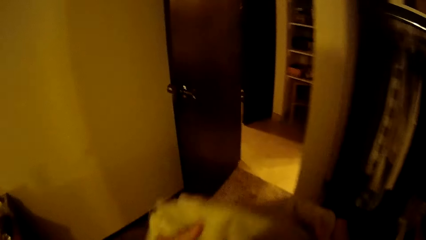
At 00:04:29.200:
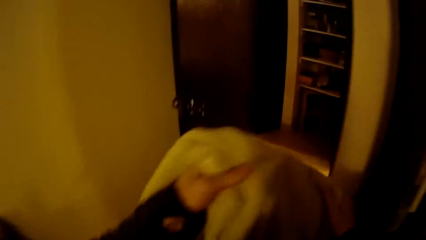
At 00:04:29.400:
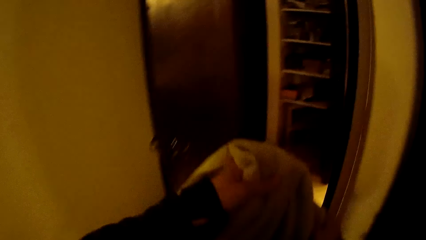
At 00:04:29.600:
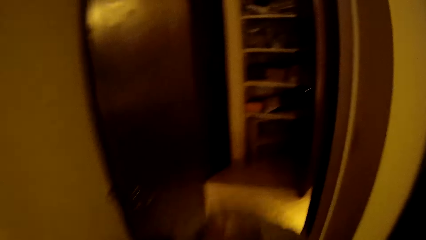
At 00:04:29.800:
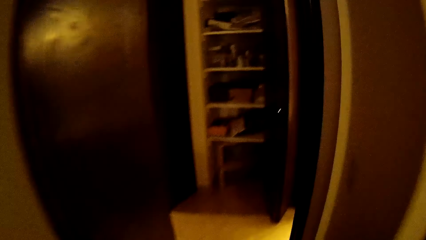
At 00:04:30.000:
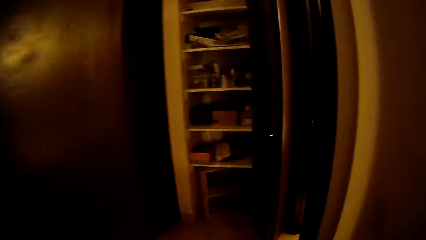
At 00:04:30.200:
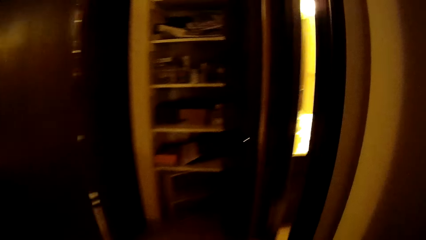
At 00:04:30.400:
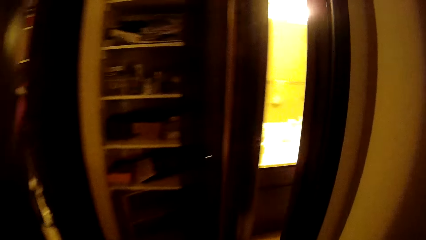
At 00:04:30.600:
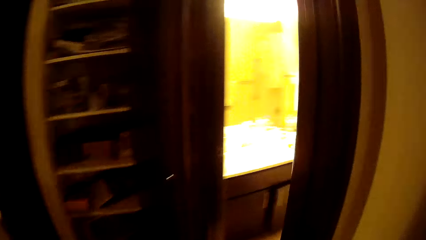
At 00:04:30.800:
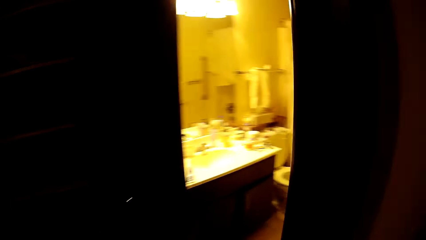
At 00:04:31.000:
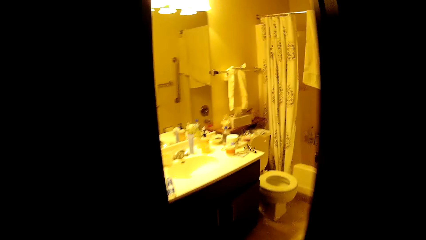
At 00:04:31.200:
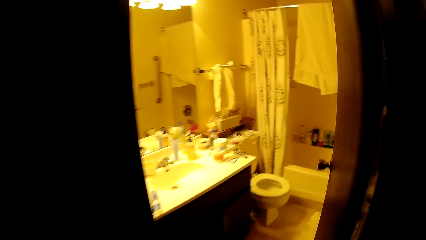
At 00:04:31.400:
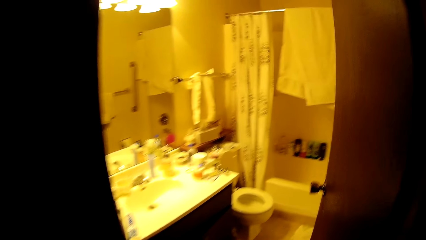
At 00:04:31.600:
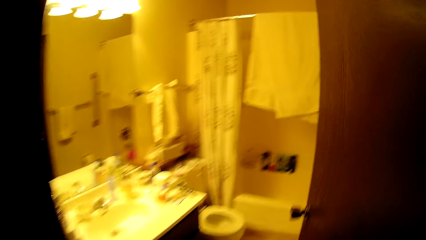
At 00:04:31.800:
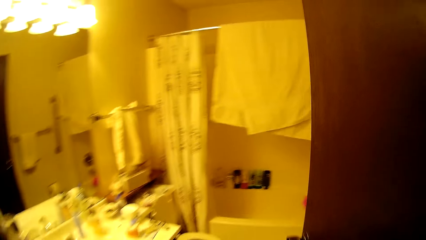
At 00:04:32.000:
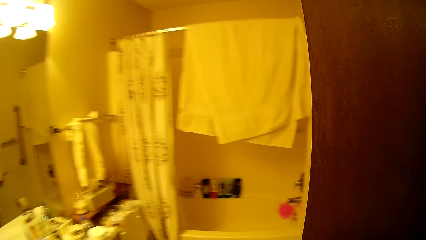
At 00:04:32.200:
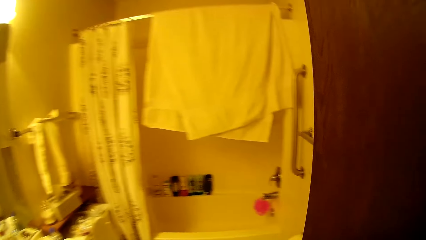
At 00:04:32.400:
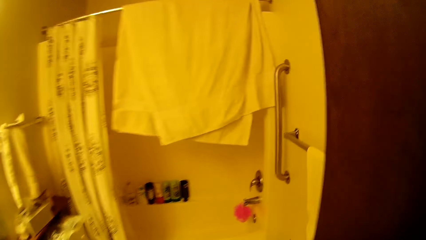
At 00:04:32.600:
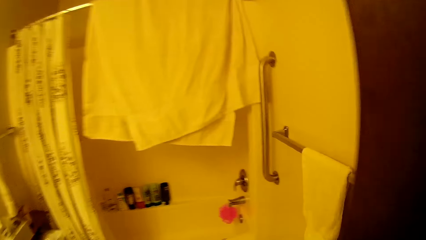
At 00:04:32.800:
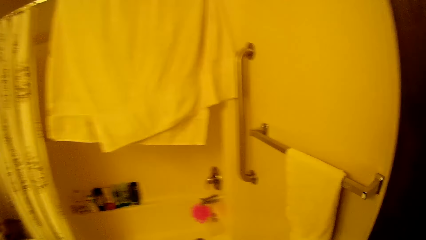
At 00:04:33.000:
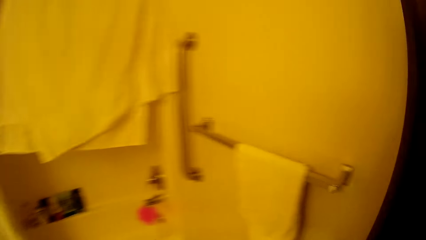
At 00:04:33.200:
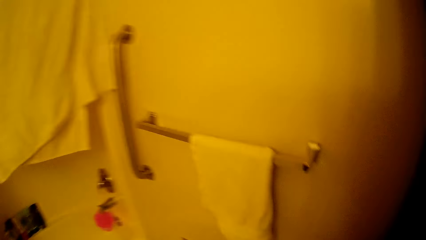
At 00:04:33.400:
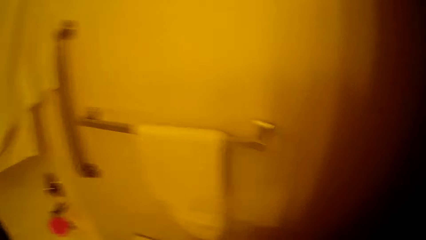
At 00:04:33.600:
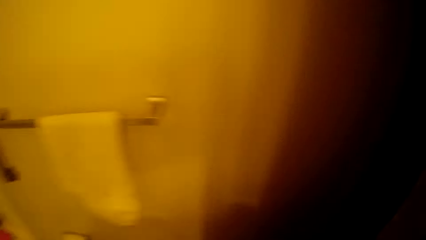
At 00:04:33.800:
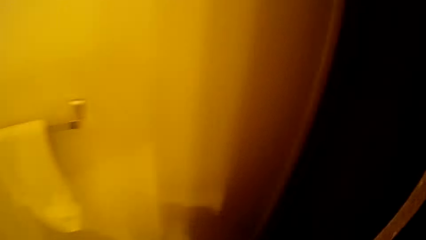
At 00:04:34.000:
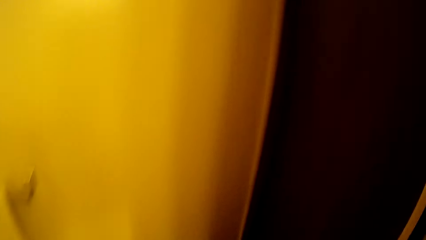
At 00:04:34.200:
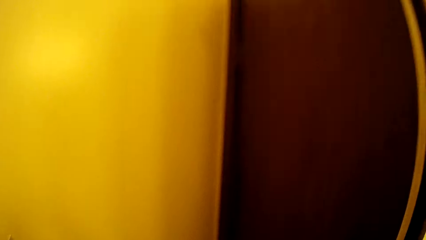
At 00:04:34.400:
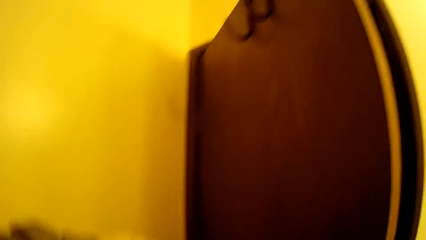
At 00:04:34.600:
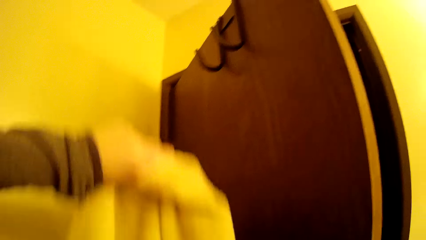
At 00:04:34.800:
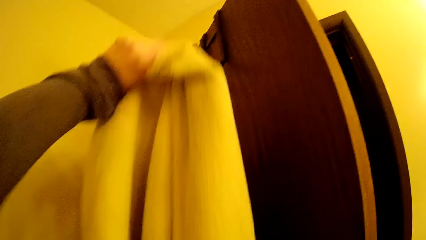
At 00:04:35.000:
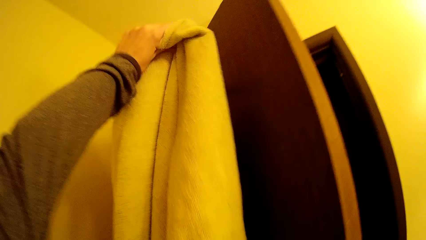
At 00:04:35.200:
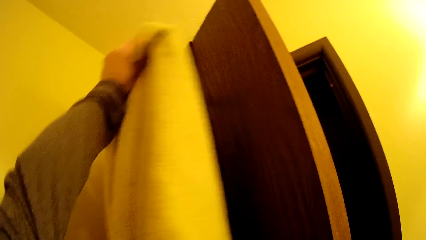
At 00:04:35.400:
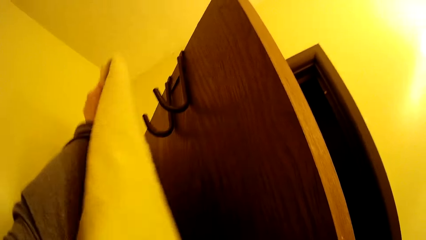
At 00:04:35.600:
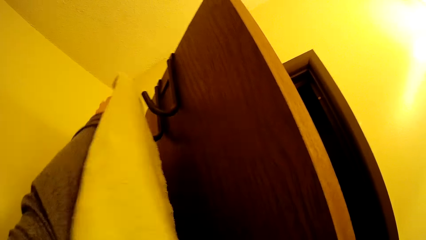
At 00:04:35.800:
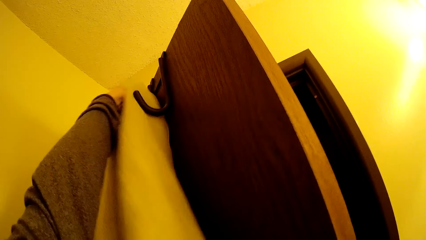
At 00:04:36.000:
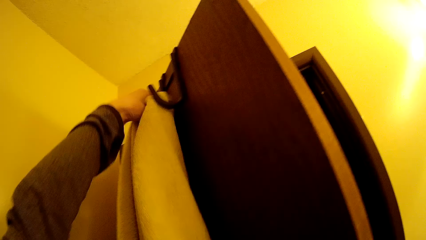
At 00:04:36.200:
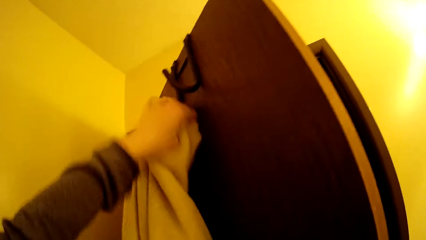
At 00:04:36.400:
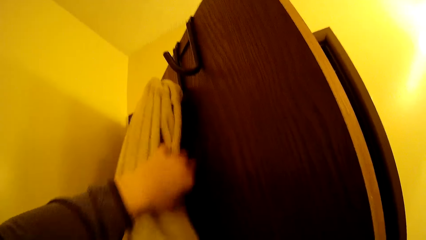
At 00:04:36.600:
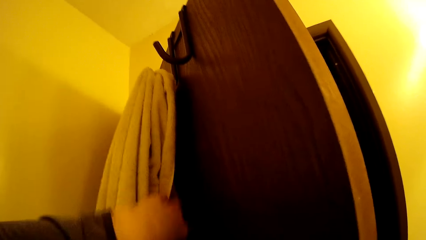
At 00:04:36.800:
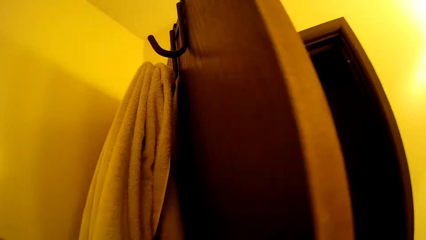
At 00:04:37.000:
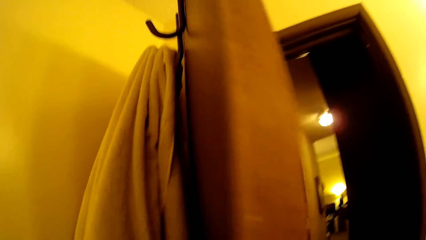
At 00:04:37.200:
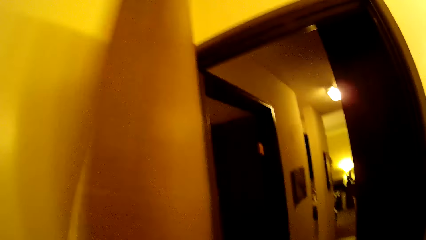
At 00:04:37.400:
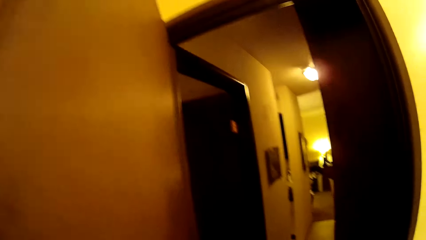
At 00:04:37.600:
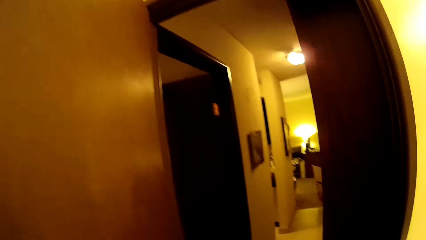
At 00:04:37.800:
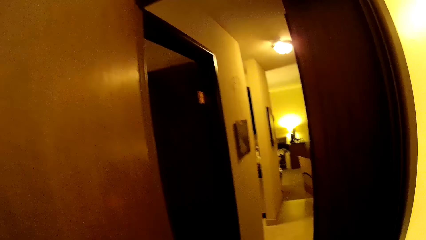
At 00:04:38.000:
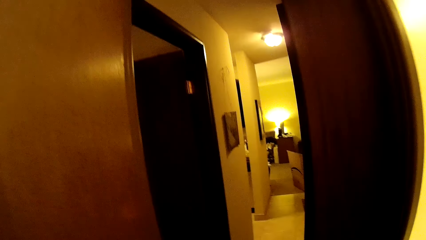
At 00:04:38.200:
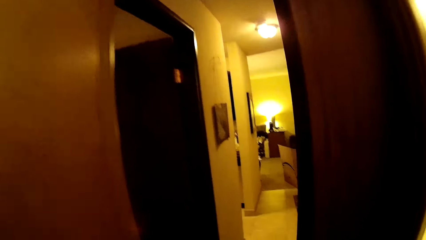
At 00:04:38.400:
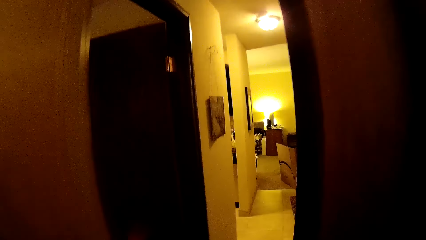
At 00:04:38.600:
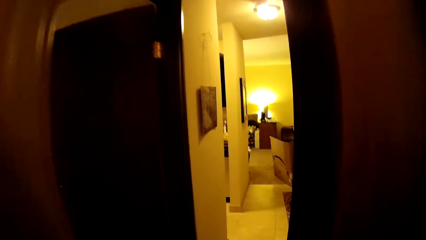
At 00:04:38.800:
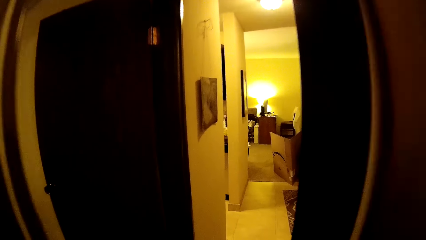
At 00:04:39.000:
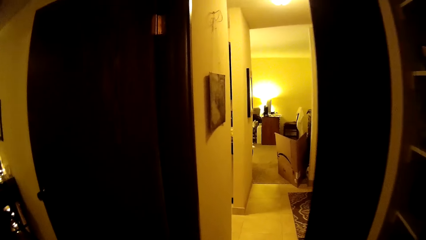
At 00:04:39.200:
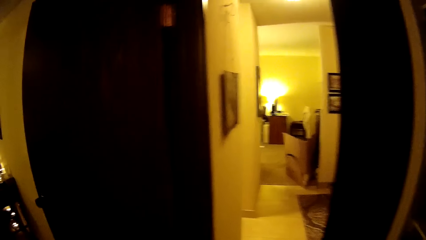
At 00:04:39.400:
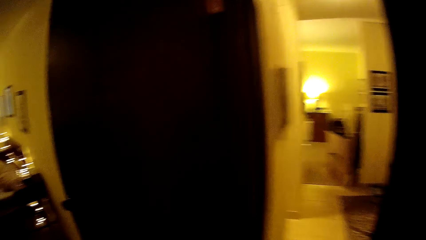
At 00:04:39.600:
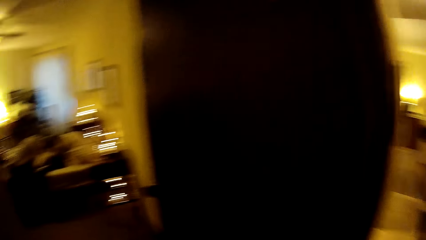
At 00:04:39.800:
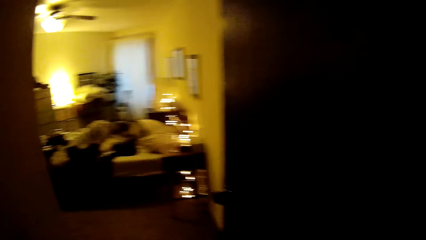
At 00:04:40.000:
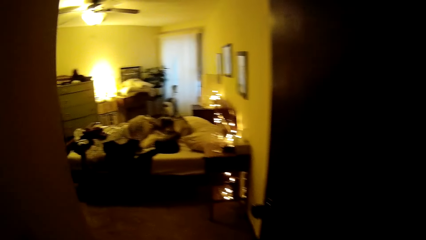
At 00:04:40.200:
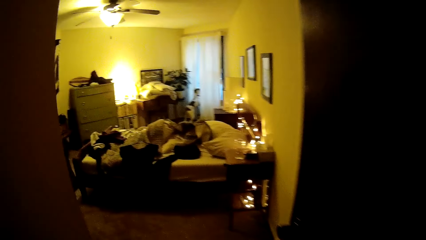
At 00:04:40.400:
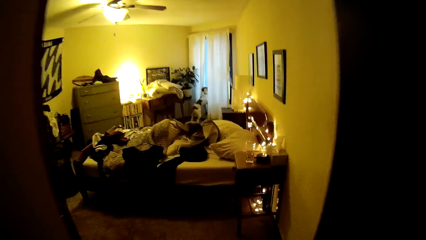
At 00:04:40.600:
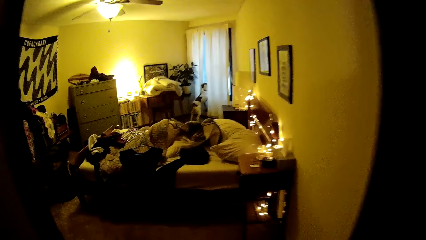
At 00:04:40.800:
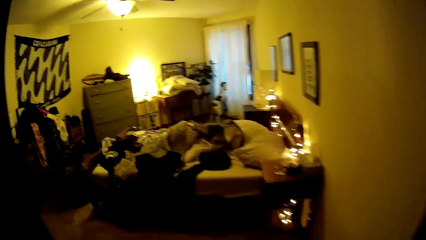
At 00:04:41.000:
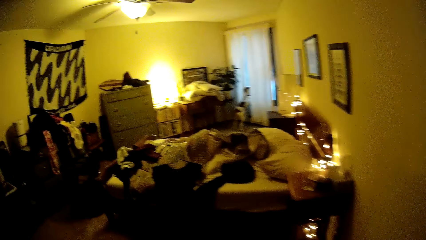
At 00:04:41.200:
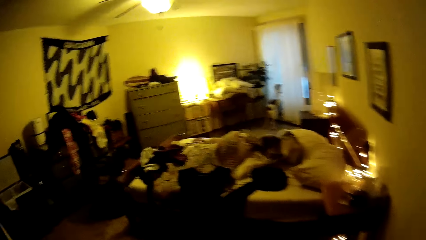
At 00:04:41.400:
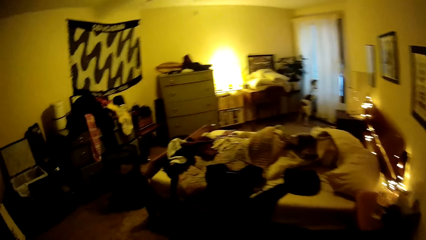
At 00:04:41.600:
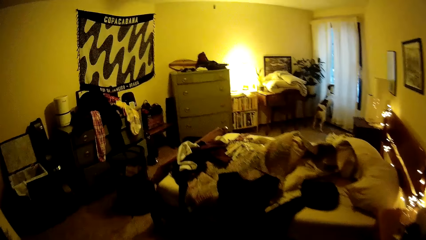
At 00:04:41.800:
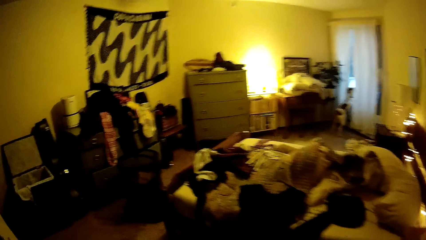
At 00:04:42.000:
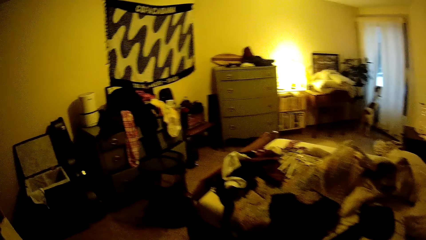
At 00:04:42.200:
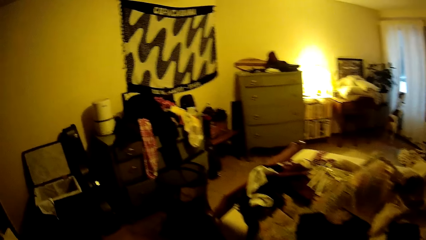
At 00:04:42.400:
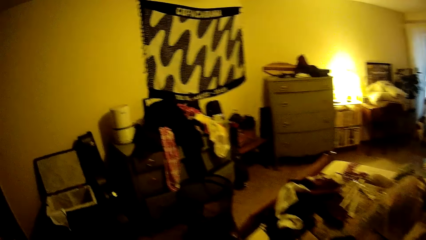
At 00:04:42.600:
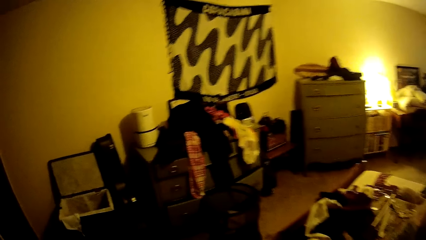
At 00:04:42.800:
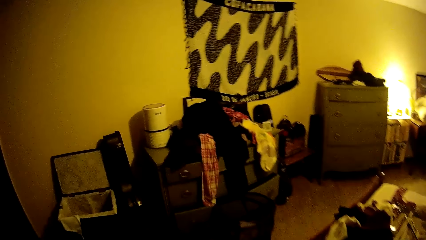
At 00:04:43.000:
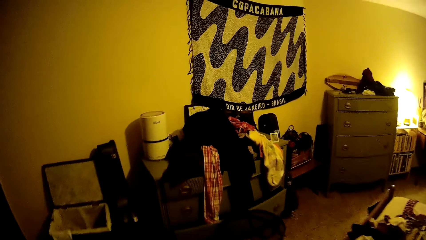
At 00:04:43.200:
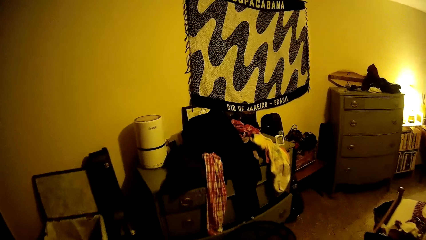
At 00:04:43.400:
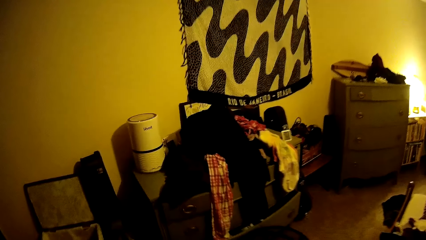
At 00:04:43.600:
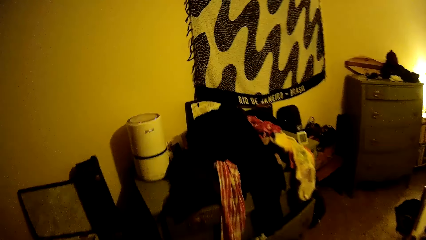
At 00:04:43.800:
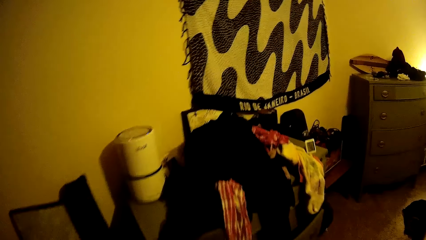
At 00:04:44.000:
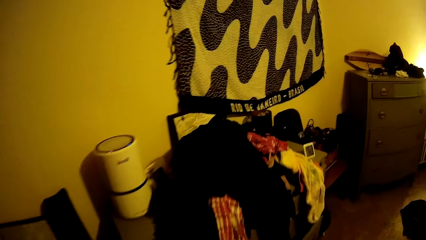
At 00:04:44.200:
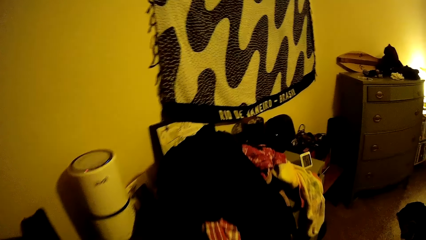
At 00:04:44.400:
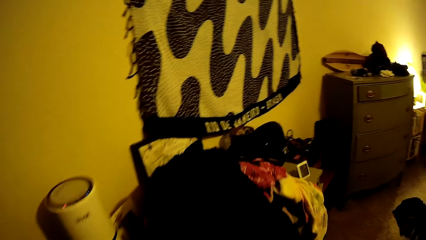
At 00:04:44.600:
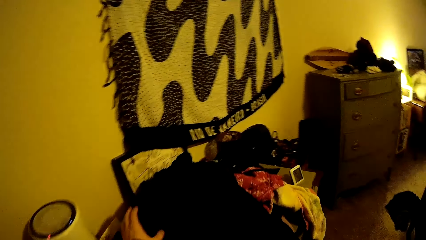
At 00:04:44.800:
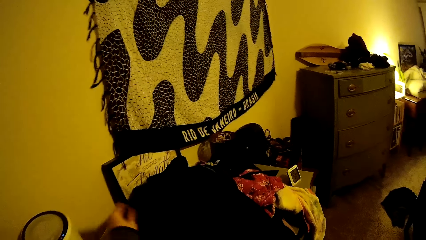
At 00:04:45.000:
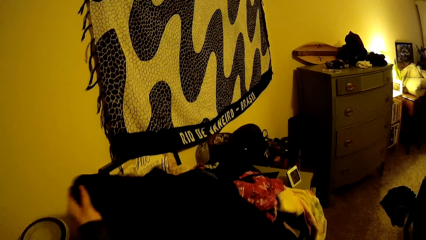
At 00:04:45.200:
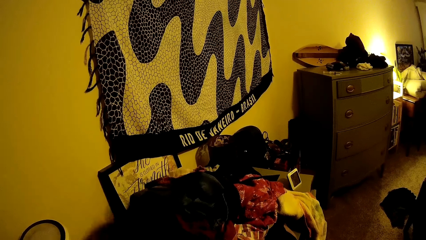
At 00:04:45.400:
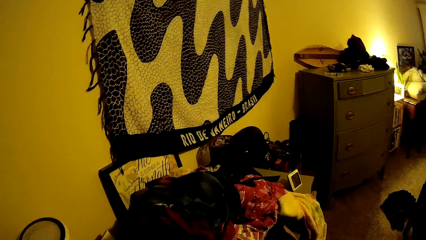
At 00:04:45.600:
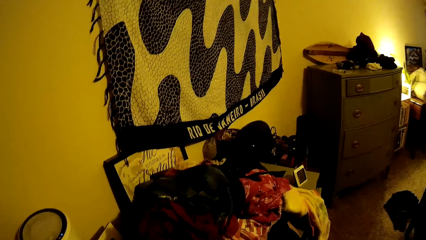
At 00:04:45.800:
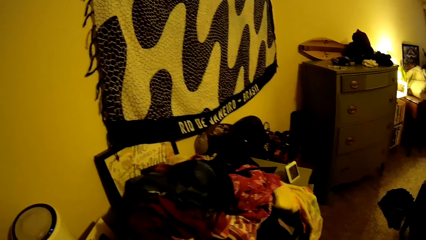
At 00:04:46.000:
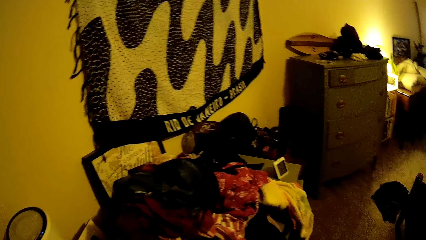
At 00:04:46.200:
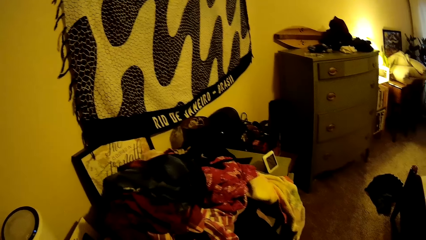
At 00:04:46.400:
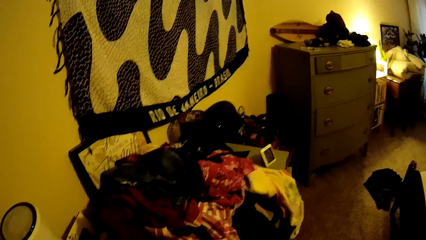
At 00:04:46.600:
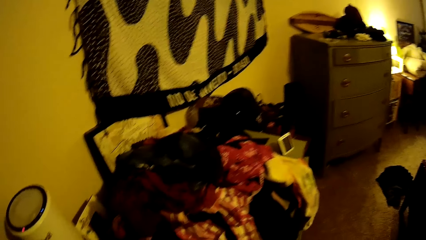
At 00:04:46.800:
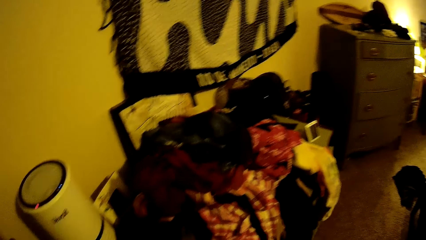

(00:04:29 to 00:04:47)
The camera wearer moves the towel in her hands. She walks around the house. She enters into a half bathroom. She hangs the towel on a cloth rack with her left hand. She opens the door. She moves from the half bathroom into the bedroom. She picks up a cloth from the top of a drawer with her left hand.
